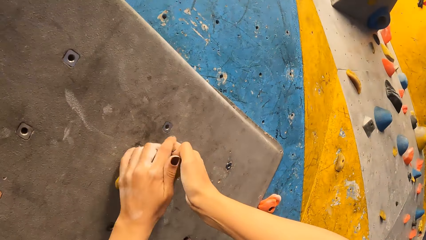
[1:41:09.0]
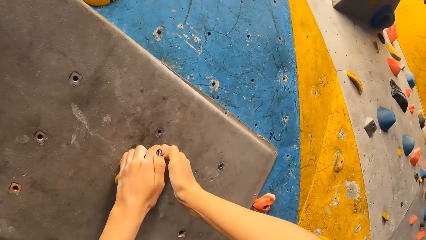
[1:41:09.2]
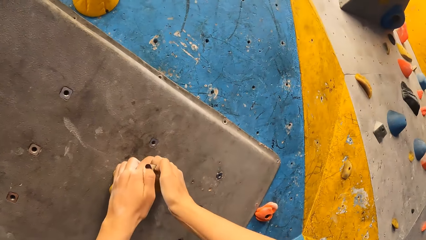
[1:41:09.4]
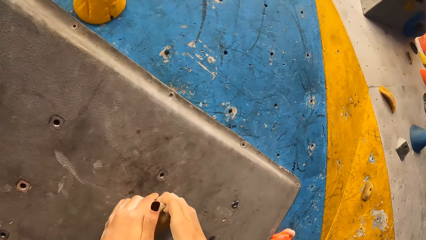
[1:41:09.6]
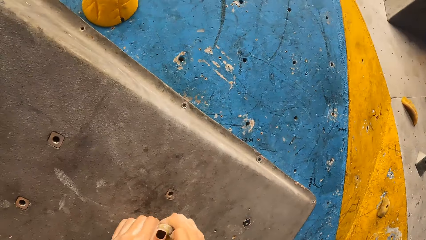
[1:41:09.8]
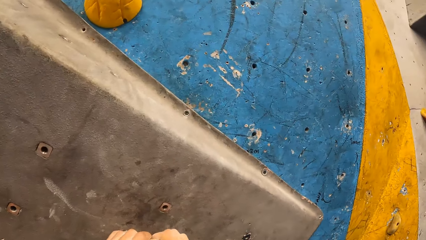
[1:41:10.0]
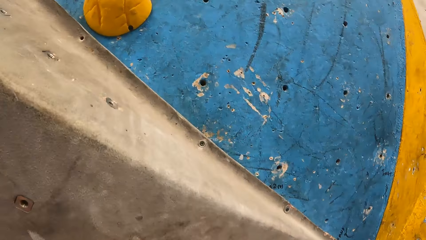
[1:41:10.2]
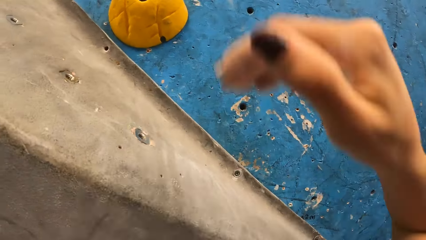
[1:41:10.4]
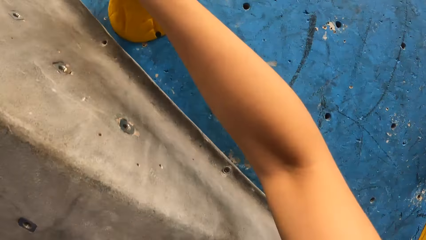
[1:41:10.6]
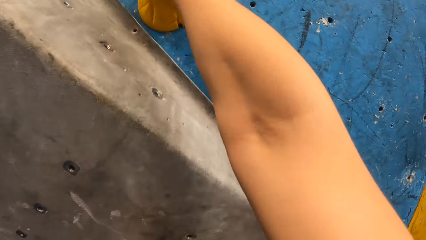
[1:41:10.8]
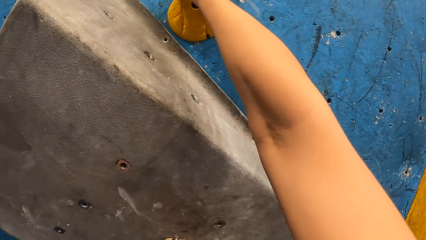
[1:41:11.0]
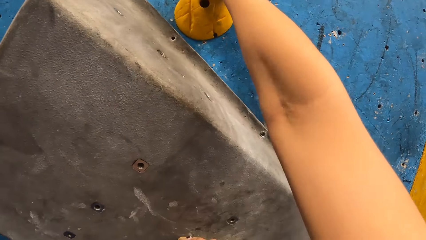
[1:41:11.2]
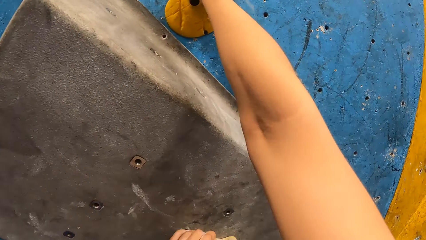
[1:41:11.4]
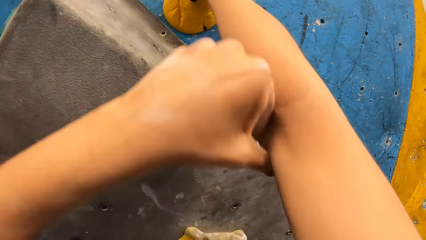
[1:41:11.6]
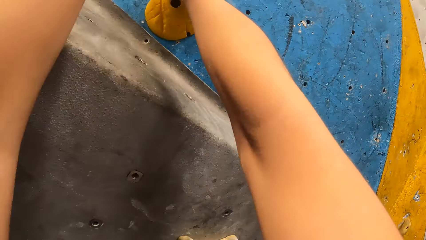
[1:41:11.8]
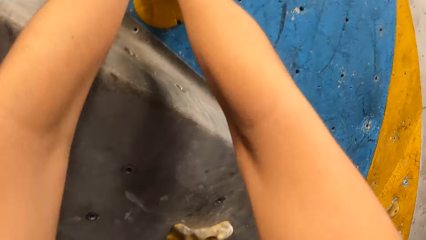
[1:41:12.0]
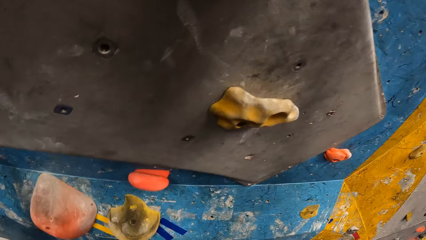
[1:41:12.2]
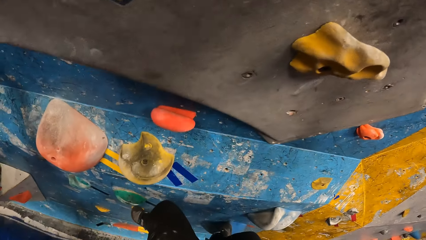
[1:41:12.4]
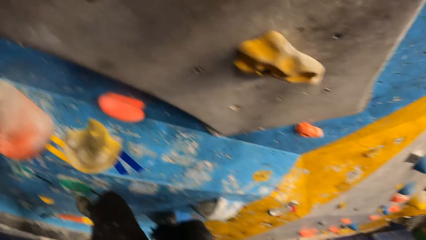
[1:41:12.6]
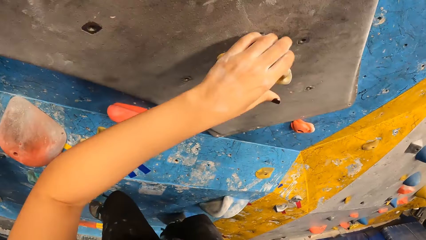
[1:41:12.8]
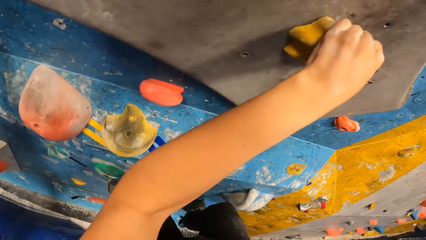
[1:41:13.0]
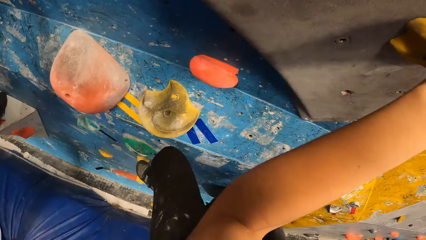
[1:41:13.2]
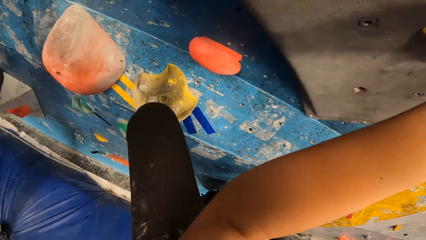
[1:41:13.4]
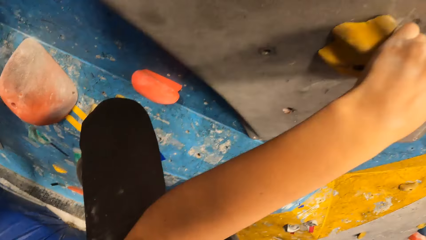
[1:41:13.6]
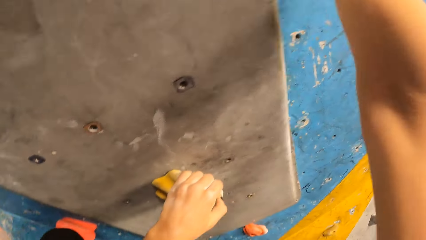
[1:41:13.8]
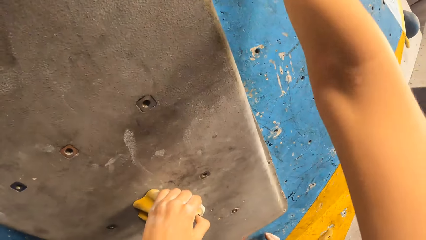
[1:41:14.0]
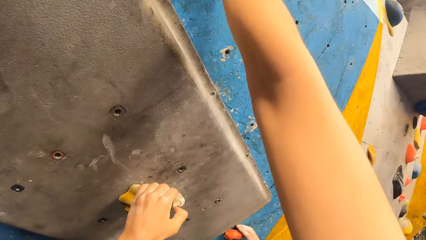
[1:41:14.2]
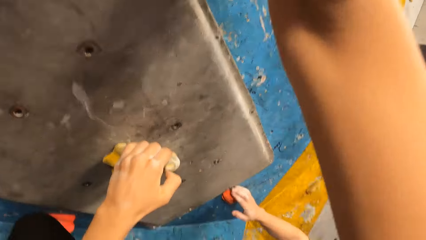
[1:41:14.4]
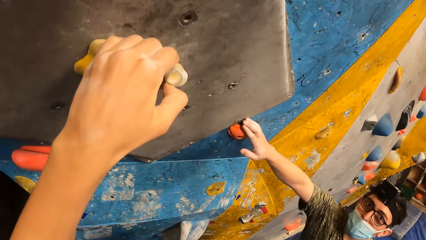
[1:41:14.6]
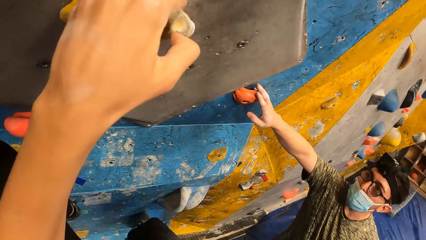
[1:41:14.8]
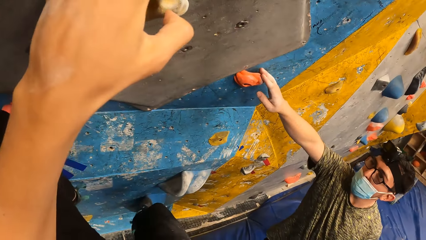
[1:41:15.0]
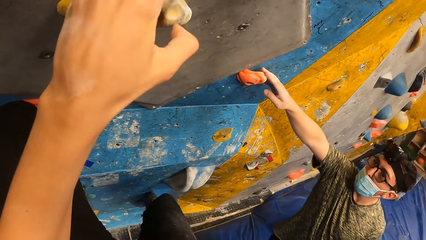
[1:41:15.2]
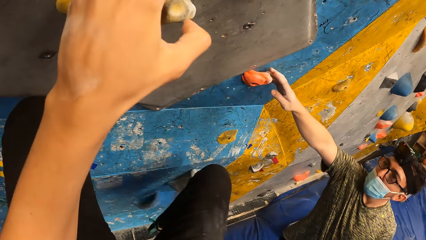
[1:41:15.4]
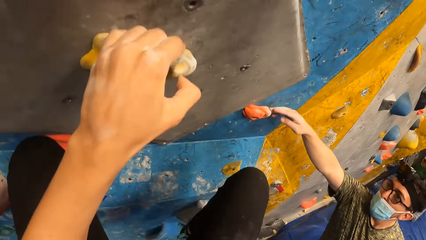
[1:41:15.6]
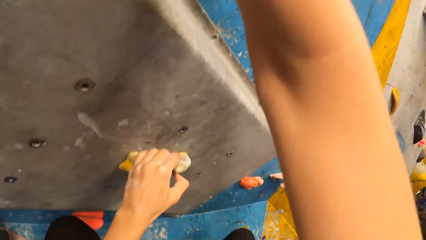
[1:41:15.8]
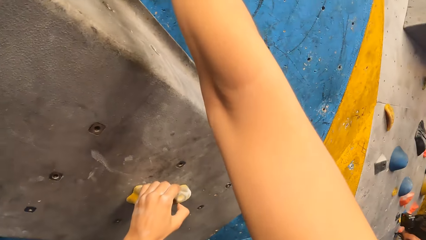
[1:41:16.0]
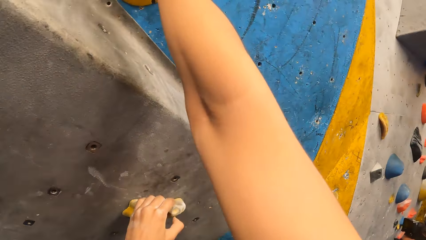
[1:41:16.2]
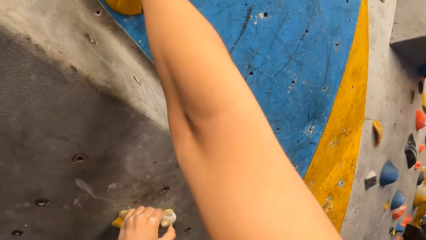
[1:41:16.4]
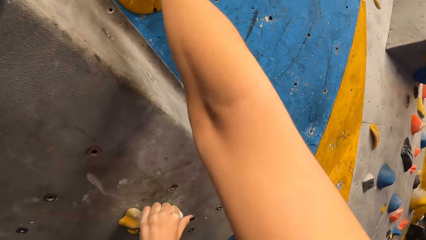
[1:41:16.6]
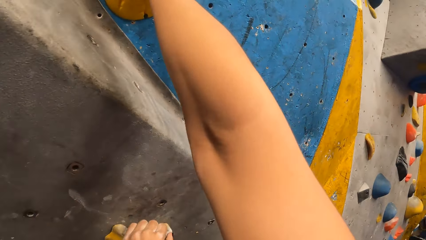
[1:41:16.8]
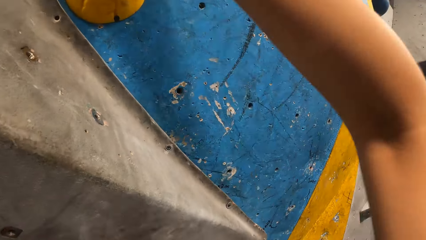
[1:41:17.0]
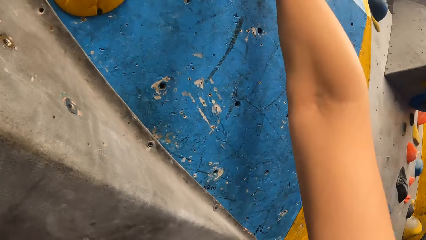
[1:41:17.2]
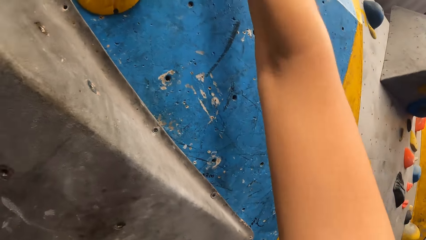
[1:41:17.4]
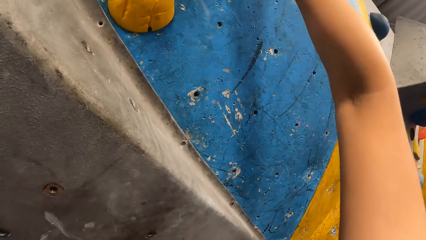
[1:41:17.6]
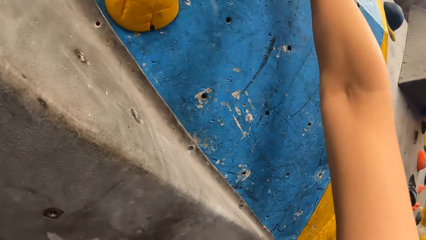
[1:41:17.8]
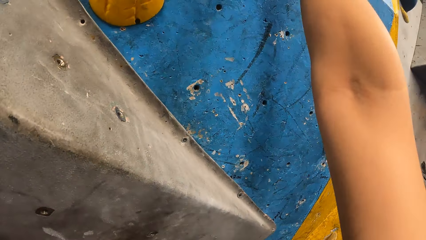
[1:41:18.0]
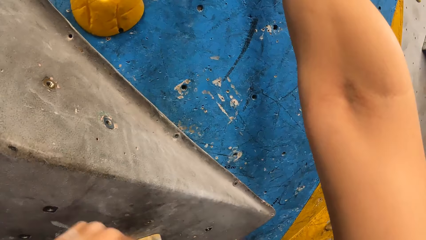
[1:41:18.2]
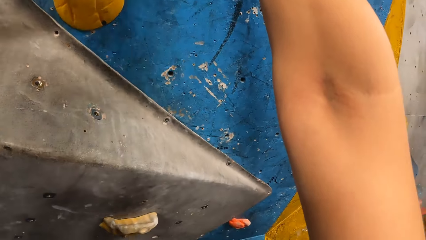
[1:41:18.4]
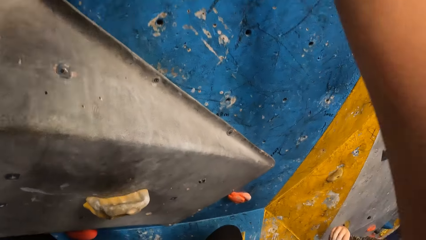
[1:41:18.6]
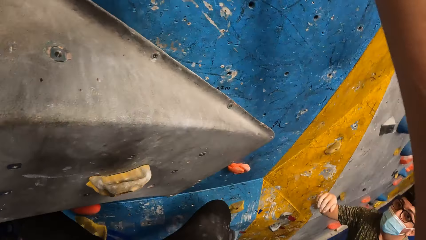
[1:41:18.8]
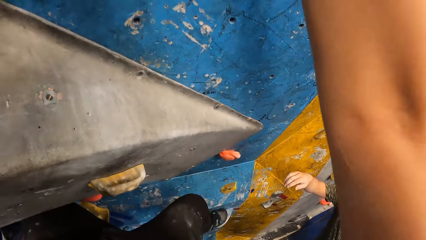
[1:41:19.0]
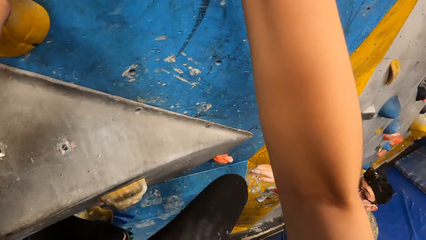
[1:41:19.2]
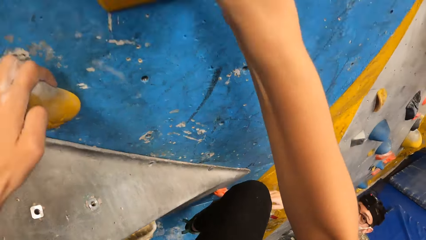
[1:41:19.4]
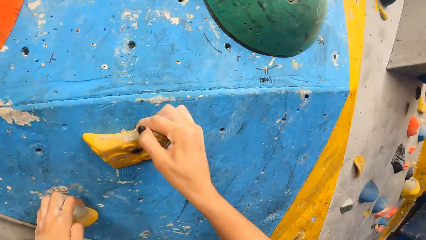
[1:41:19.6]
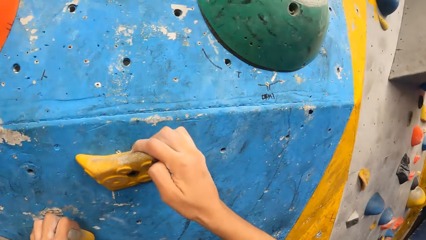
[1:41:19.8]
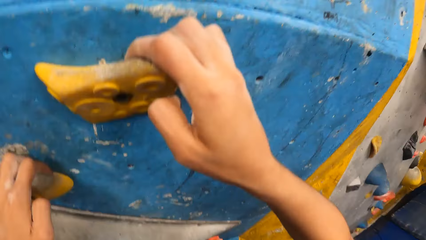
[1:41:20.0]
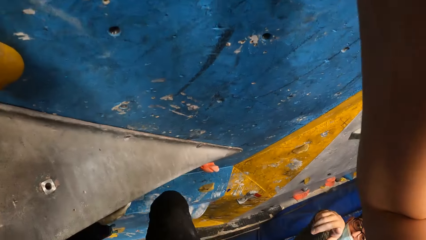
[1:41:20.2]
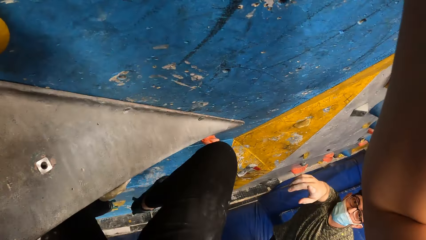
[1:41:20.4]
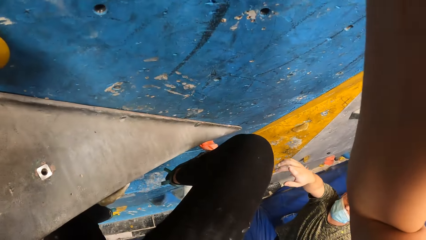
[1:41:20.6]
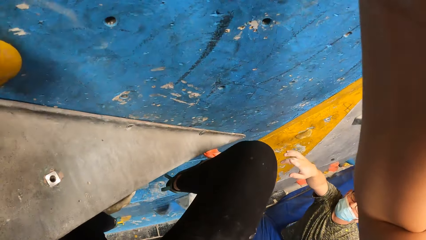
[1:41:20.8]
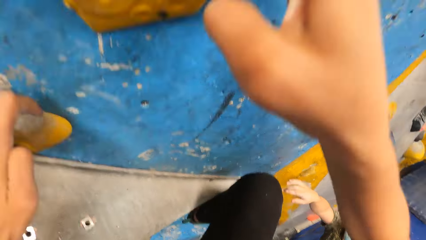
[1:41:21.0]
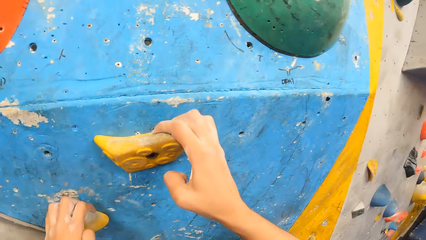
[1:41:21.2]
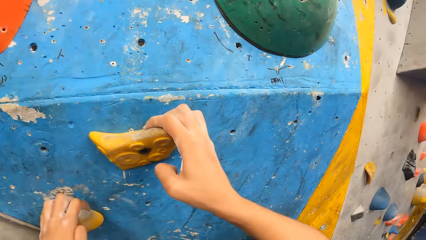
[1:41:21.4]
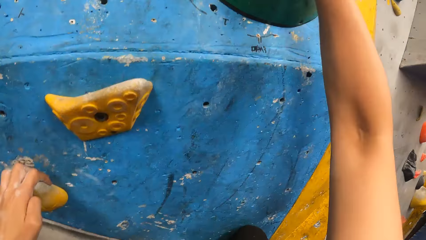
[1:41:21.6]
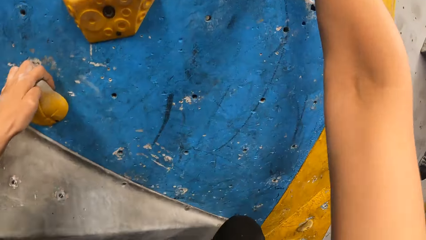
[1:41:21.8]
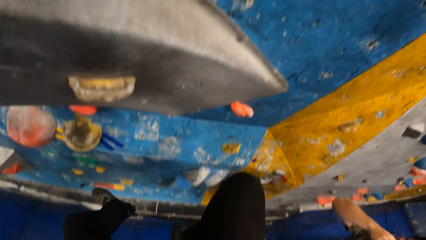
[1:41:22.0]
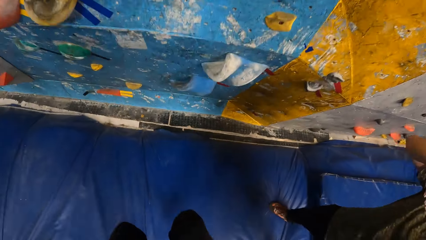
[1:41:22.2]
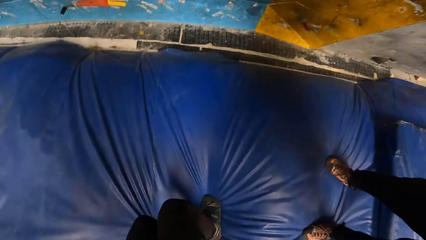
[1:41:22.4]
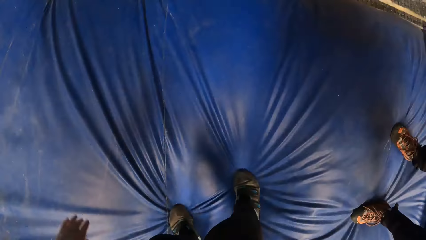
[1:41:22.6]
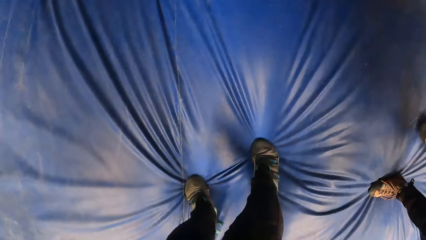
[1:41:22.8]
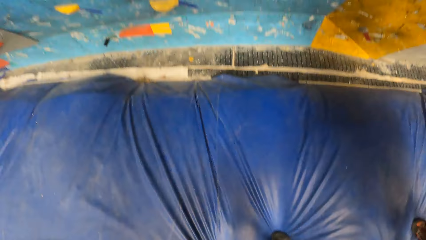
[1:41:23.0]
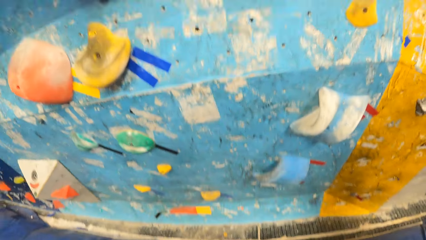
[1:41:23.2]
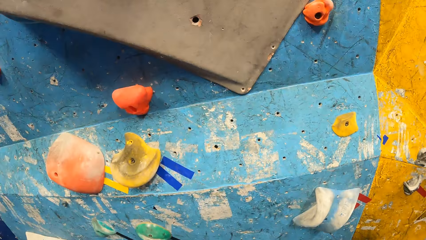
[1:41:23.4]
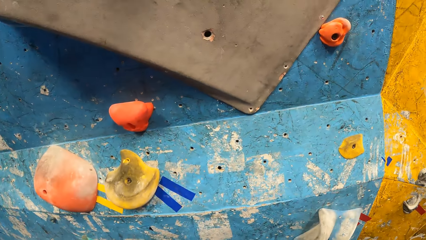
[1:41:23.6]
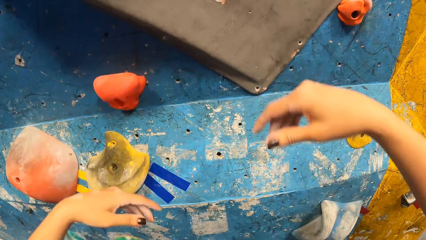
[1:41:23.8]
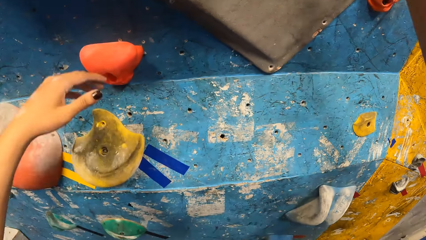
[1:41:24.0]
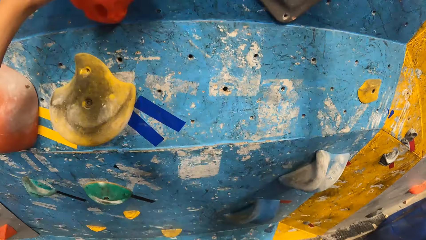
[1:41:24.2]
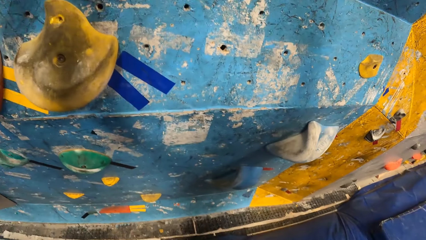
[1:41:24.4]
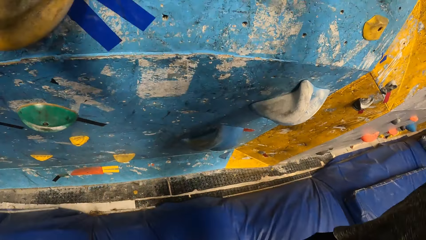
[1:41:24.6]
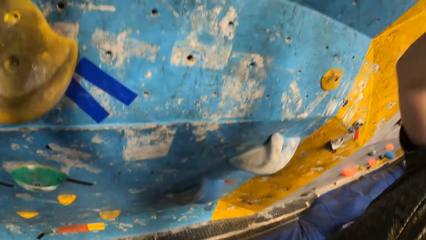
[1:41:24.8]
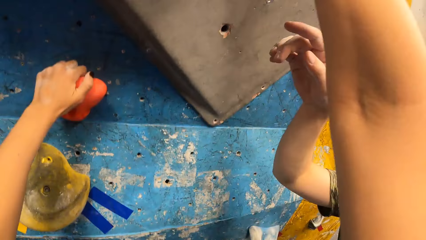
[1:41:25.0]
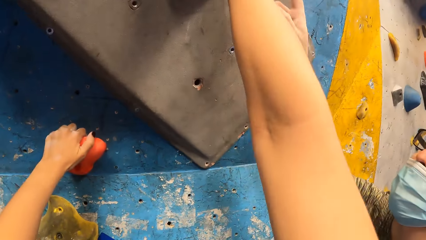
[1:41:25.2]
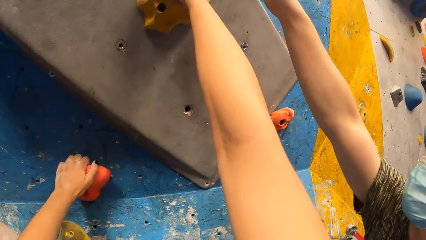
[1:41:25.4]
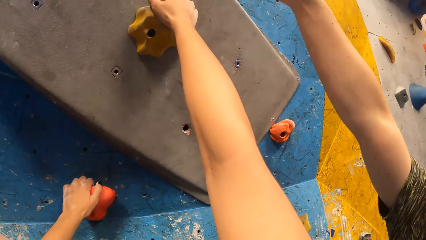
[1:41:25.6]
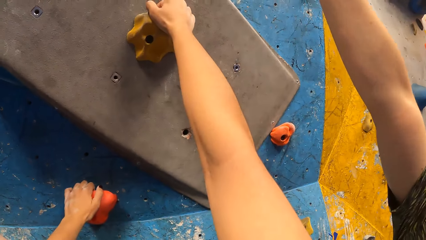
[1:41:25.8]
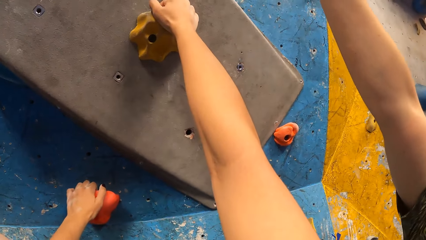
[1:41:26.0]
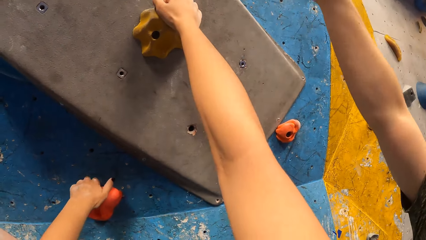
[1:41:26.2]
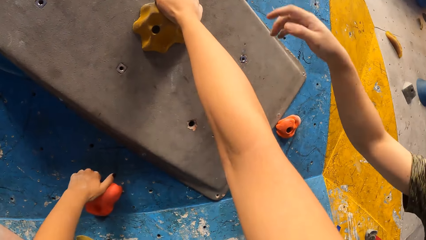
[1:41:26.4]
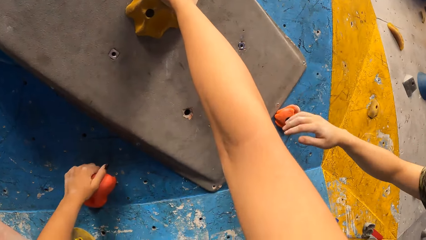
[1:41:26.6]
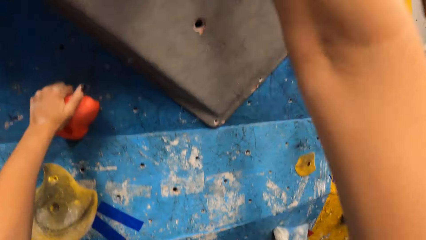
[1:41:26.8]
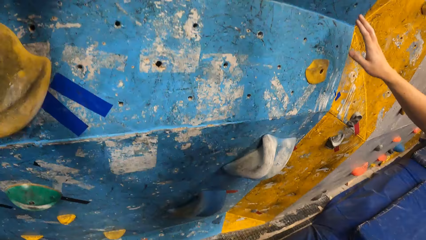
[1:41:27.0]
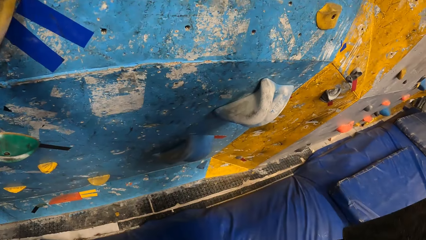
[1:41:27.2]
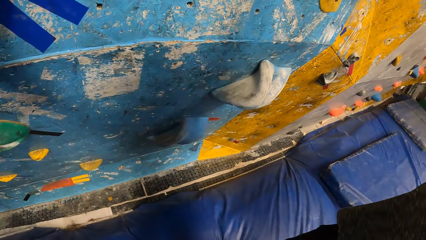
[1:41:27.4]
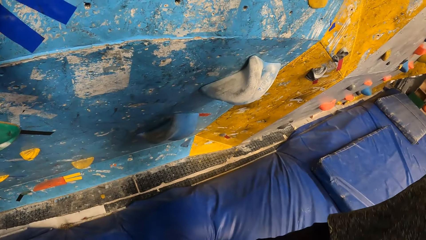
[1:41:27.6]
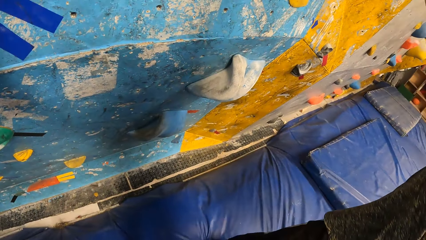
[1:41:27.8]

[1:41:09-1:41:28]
A person talks to the camera wearer. The camera wearer falls from the climbing wall to the floor. They climb the climbing wall again.
